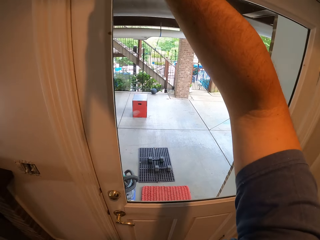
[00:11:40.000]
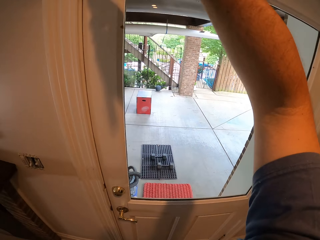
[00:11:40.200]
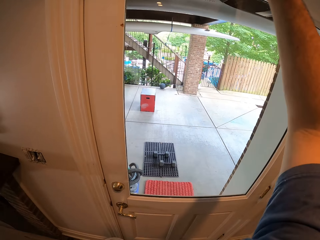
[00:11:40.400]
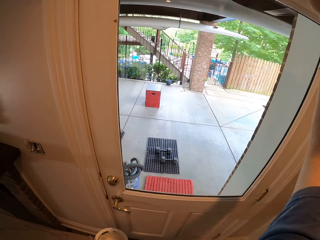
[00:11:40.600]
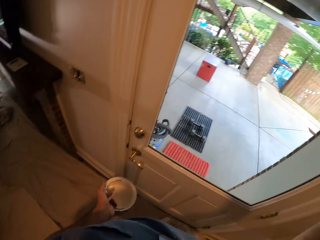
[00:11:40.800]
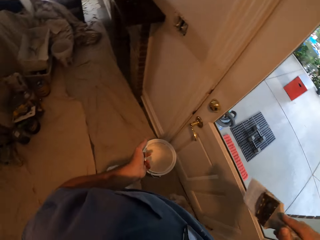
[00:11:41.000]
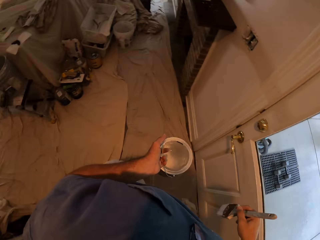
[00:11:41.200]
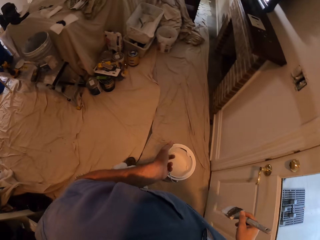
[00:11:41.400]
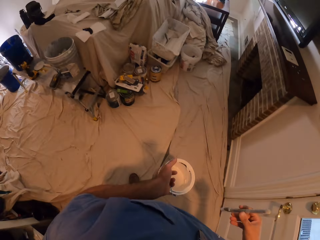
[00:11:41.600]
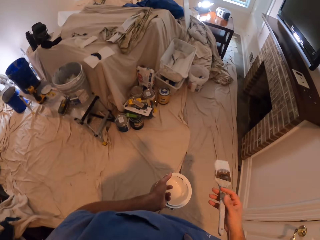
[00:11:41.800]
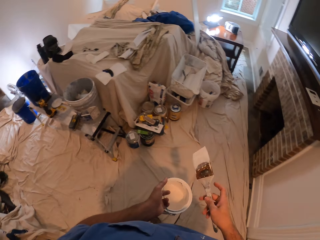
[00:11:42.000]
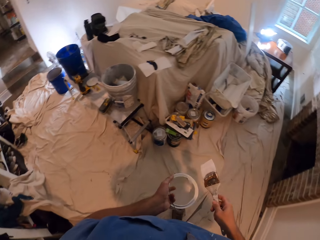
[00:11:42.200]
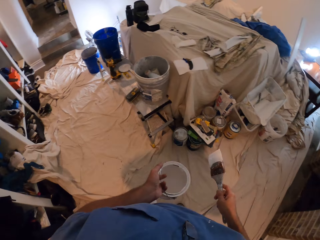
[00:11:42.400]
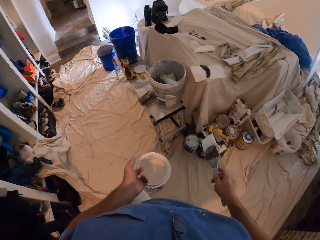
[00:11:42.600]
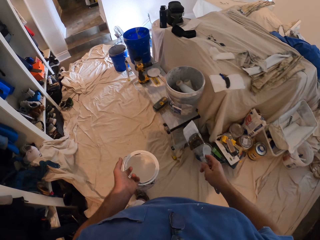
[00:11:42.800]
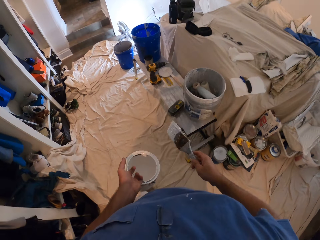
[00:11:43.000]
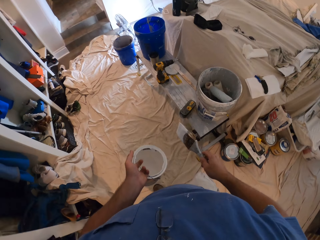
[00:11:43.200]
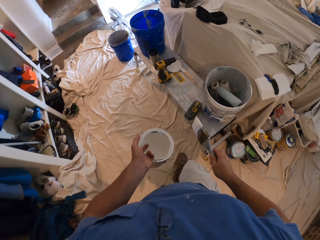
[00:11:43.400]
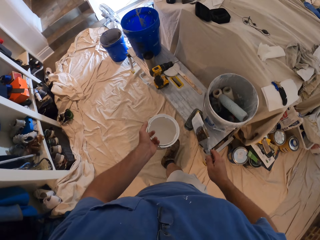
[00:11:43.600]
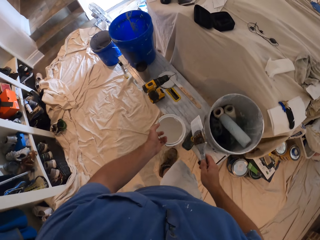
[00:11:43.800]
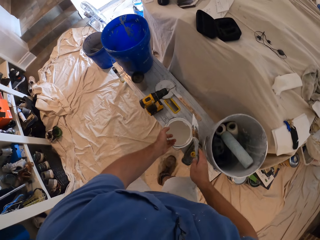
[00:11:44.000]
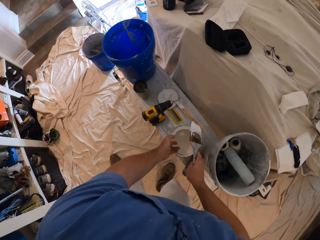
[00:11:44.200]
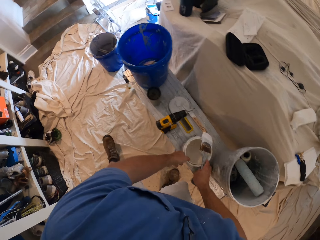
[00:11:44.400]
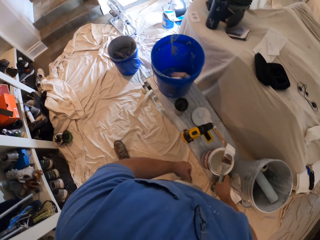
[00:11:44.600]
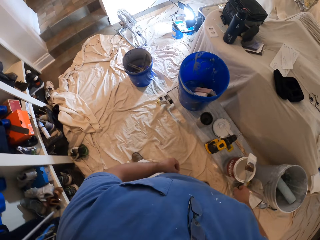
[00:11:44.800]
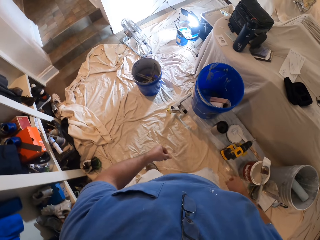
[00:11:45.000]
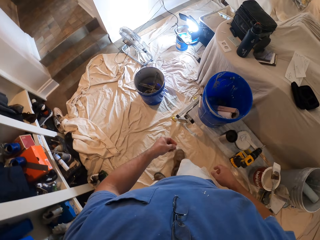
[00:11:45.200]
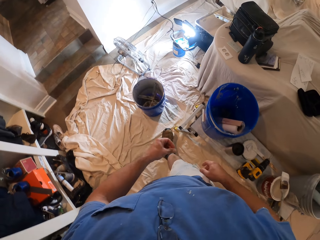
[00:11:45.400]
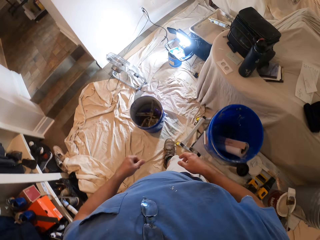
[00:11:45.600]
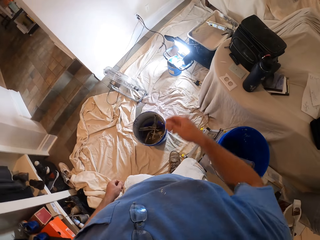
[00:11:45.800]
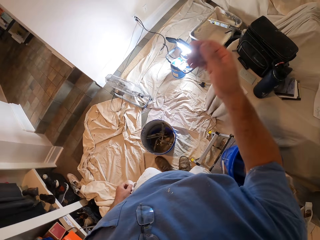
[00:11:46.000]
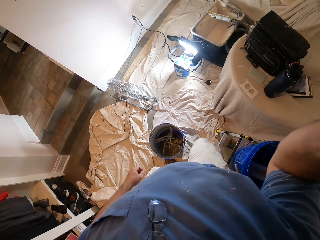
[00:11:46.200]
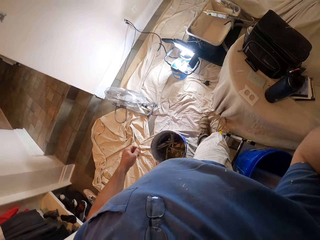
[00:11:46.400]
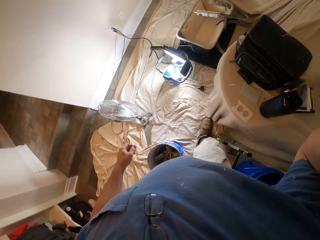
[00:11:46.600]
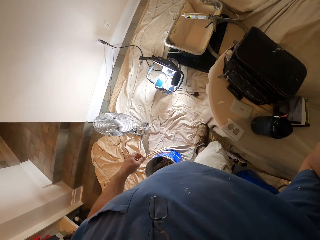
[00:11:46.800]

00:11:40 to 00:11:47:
The camera wearer walks back towards the work bench in the room. He drops the bucket of paint on the work bench. He walks in the room. He places the paint brush on top of the bucket of paint. He raises his right hand up.
